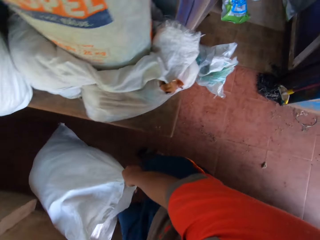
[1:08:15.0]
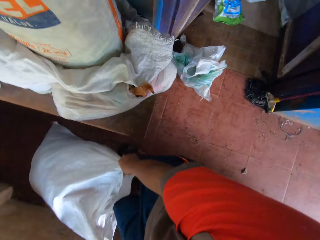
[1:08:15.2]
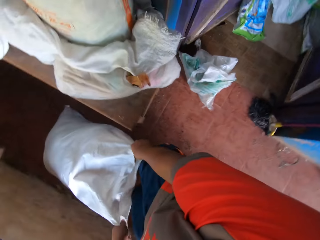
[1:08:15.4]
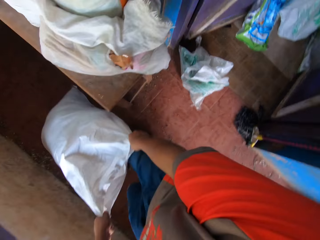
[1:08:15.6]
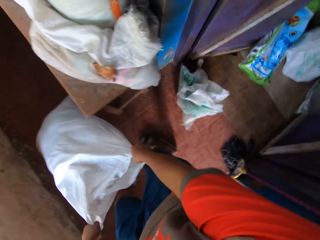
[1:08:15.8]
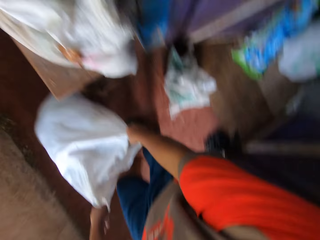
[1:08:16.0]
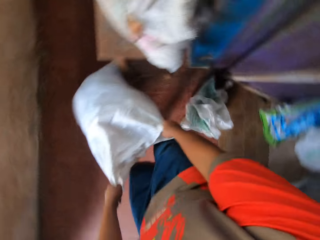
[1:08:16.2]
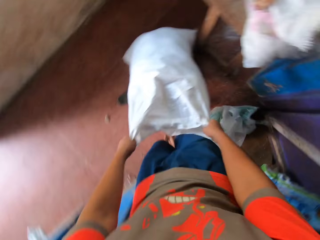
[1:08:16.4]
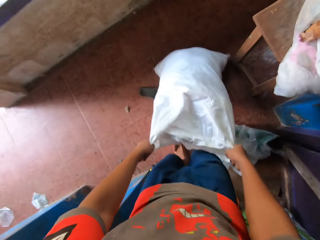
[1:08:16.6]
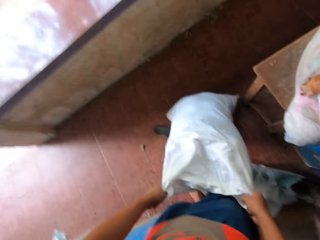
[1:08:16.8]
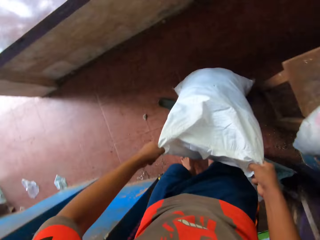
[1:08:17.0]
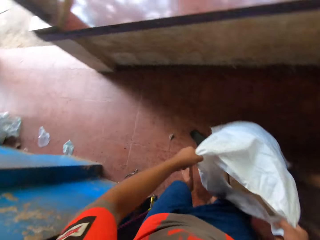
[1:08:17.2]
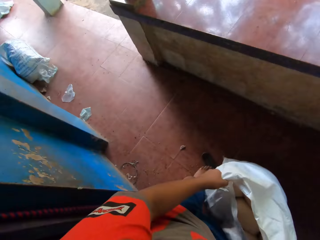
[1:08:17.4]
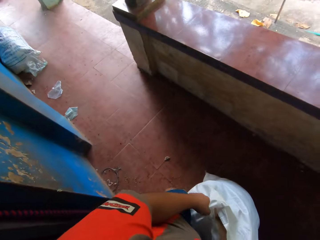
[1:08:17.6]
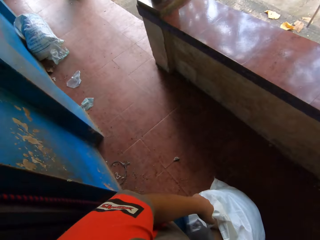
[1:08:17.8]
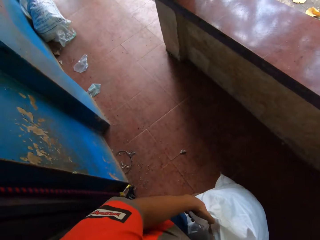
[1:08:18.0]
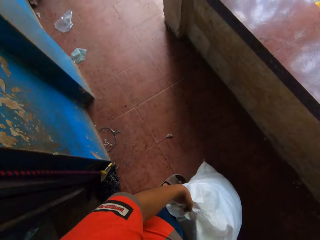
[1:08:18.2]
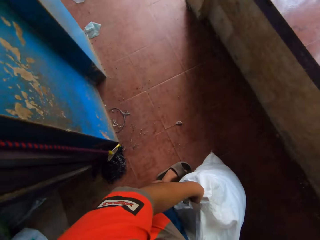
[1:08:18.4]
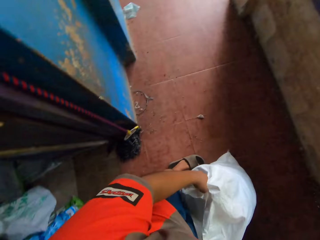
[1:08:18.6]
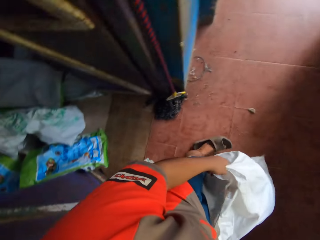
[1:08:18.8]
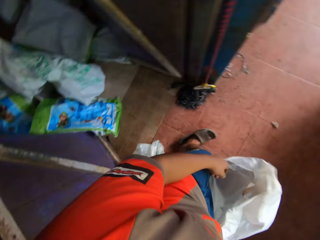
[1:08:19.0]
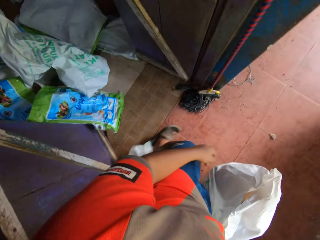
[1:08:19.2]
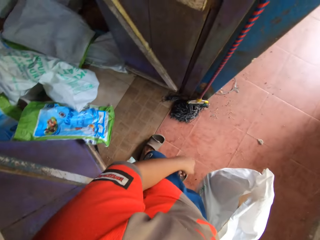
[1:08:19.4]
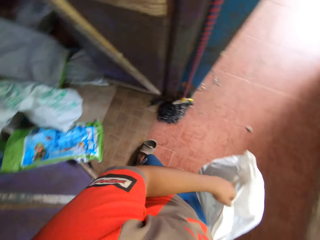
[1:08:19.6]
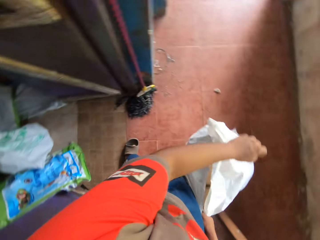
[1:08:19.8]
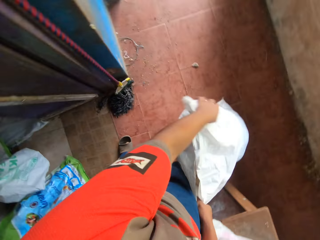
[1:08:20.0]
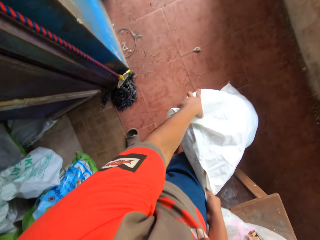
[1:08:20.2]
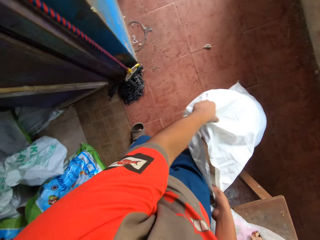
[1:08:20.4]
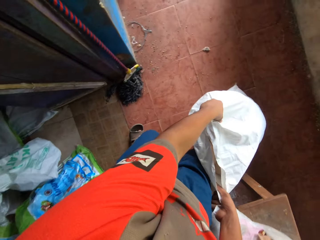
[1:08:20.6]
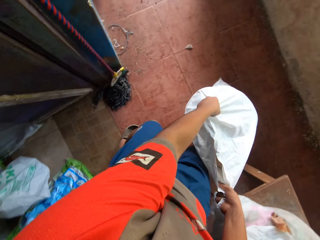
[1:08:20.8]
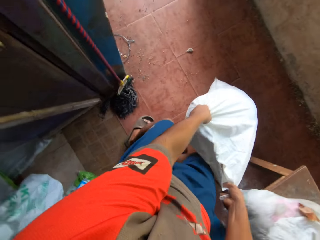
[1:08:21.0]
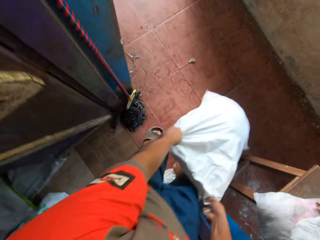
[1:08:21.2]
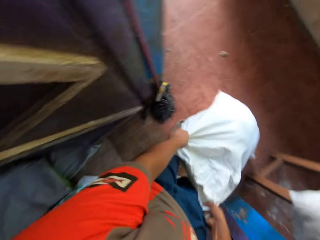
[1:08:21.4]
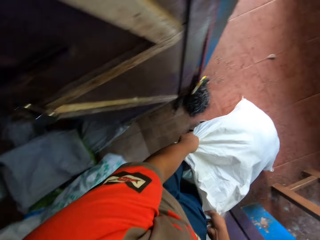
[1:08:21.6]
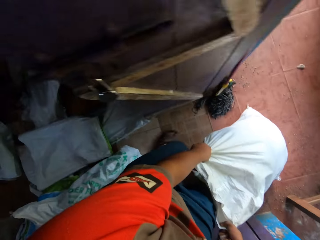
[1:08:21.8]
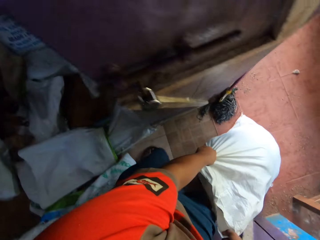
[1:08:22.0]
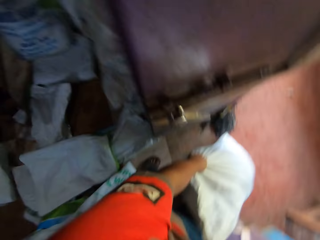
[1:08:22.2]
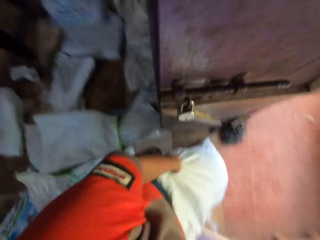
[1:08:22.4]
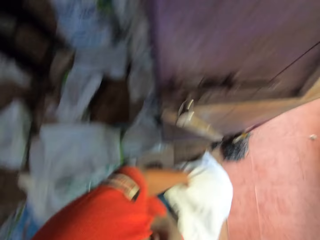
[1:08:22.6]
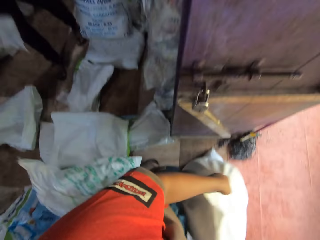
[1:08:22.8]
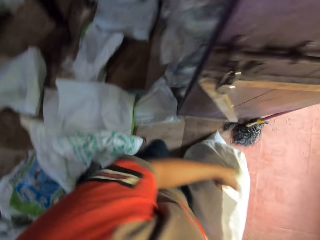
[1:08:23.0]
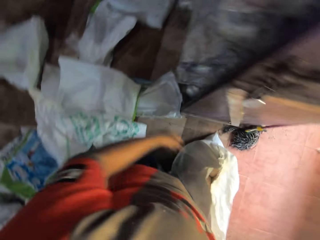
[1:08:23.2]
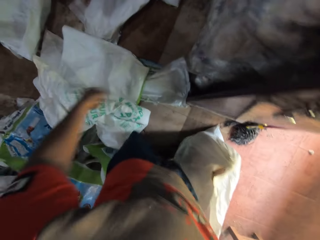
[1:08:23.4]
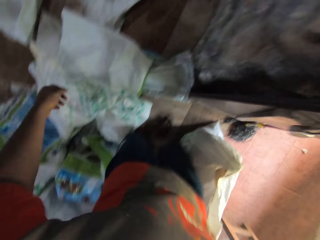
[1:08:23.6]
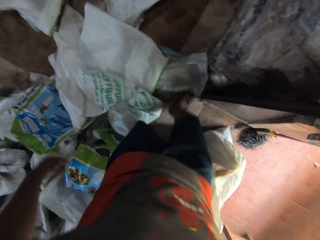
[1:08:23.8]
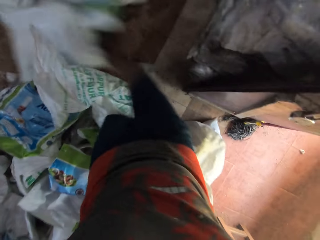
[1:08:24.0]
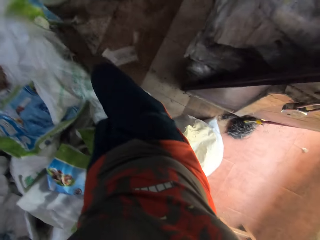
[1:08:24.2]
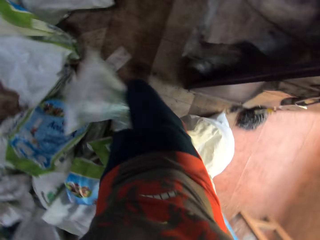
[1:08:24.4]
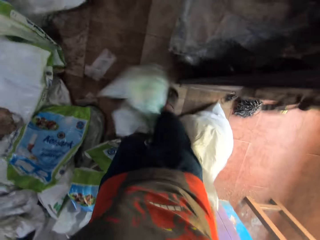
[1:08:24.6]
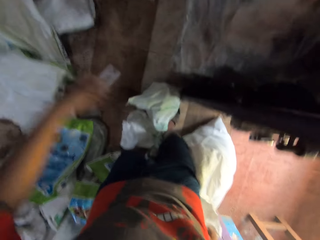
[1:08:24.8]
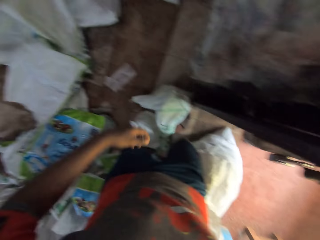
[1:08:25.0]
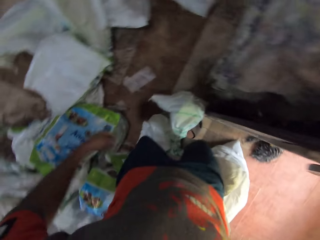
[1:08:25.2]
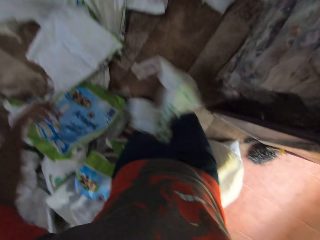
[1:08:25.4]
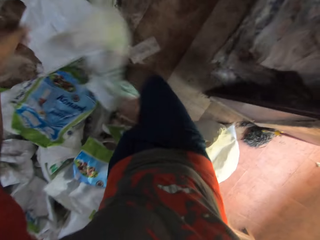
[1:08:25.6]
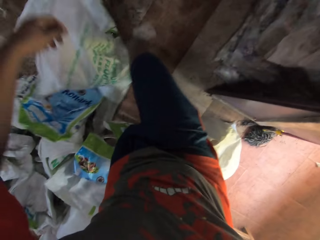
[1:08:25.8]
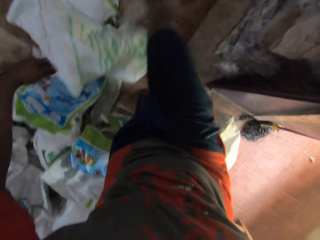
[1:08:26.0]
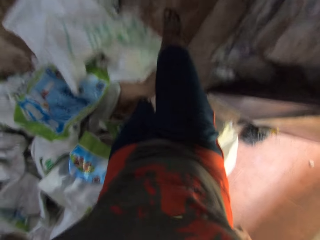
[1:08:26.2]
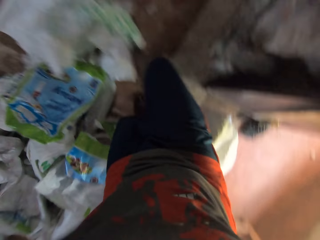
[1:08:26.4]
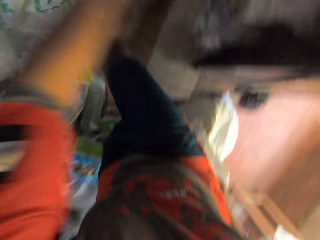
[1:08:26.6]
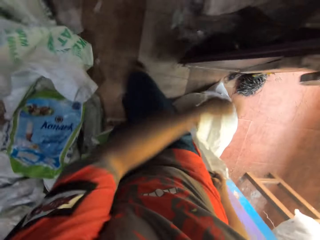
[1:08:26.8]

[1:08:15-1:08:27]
The camera wearer holds the bag with his left hand. He pulls the bag with both hands. A man picks a bag from the floor with his right hand. The camera wearer kicks some bags on the floor with his right leg.

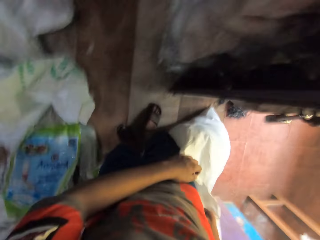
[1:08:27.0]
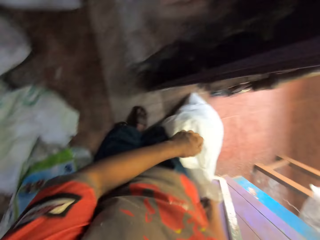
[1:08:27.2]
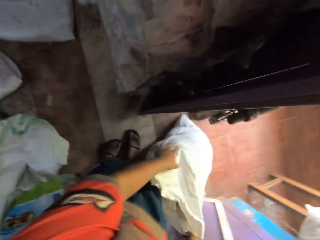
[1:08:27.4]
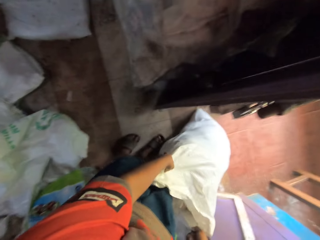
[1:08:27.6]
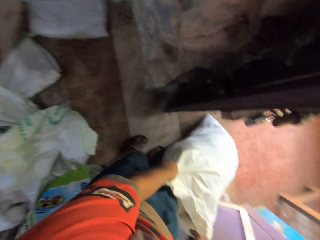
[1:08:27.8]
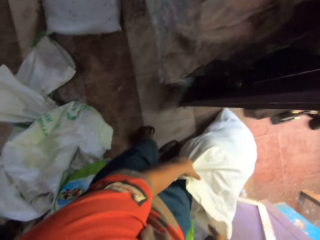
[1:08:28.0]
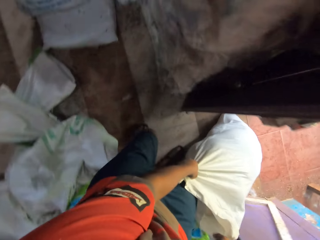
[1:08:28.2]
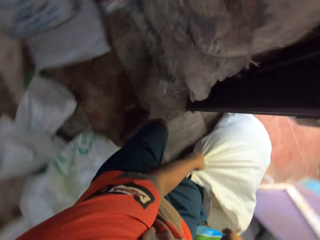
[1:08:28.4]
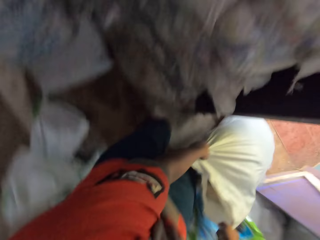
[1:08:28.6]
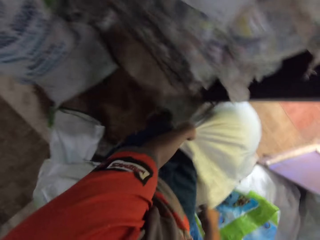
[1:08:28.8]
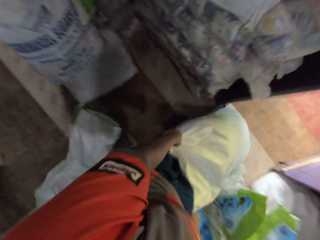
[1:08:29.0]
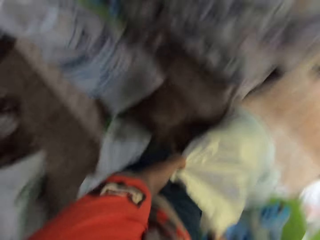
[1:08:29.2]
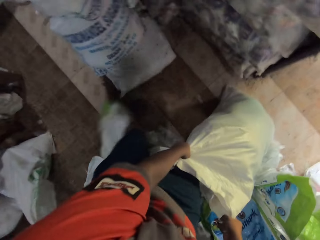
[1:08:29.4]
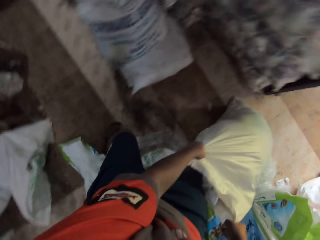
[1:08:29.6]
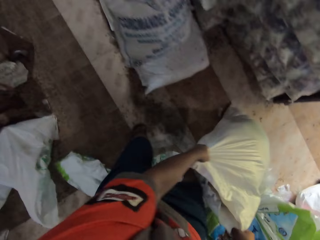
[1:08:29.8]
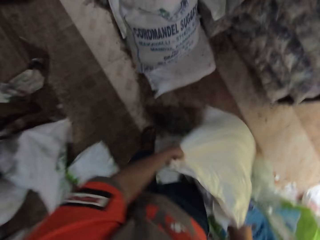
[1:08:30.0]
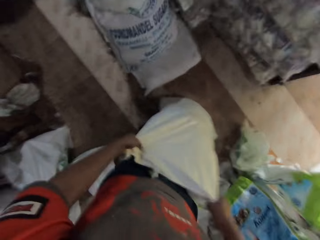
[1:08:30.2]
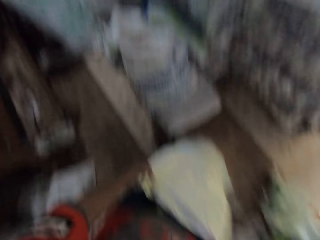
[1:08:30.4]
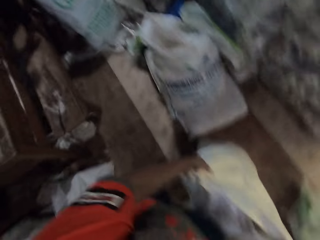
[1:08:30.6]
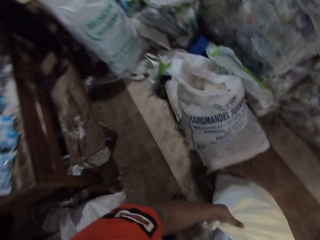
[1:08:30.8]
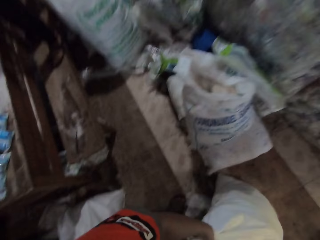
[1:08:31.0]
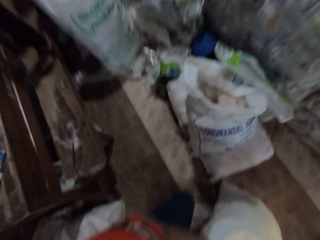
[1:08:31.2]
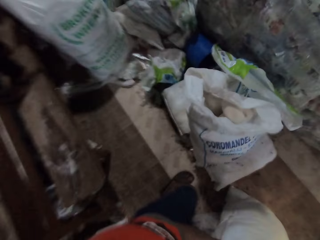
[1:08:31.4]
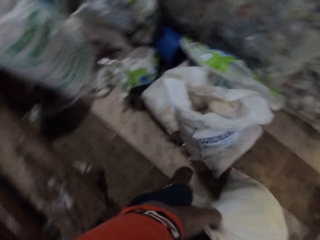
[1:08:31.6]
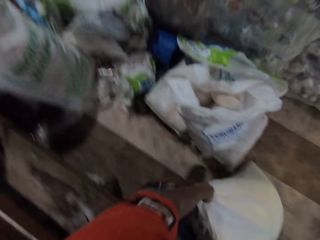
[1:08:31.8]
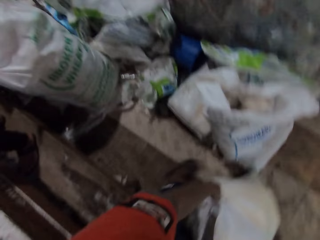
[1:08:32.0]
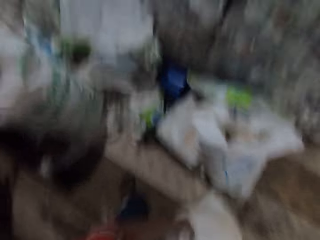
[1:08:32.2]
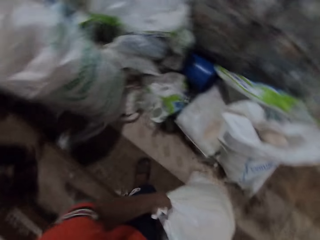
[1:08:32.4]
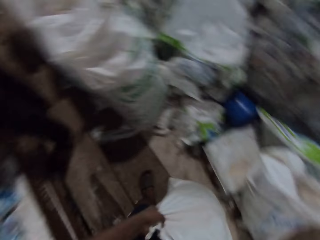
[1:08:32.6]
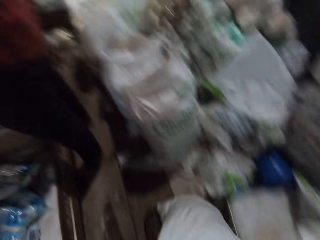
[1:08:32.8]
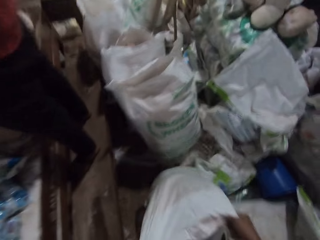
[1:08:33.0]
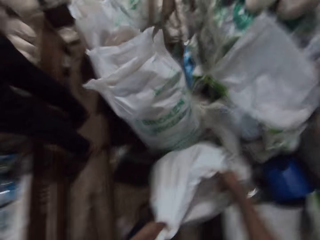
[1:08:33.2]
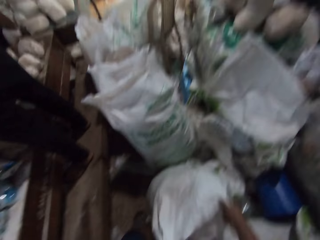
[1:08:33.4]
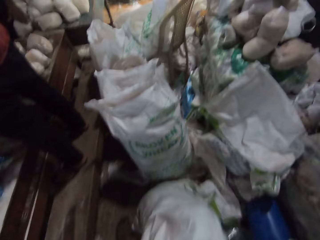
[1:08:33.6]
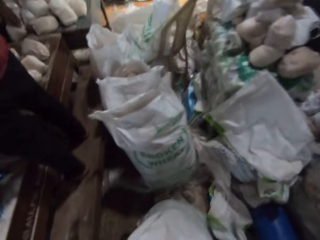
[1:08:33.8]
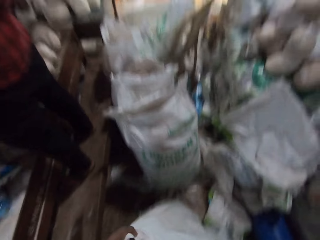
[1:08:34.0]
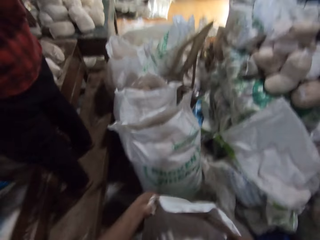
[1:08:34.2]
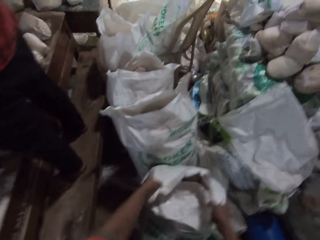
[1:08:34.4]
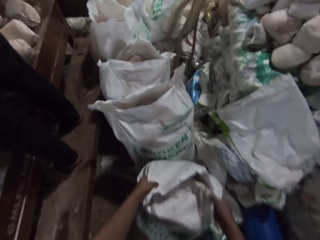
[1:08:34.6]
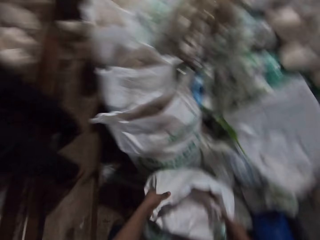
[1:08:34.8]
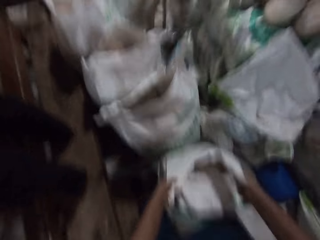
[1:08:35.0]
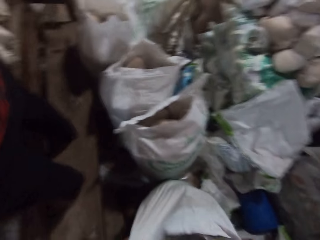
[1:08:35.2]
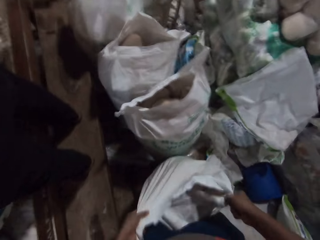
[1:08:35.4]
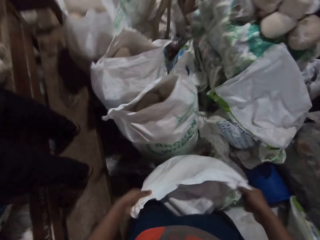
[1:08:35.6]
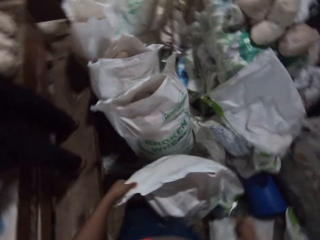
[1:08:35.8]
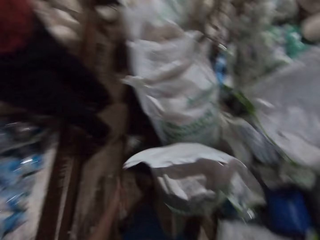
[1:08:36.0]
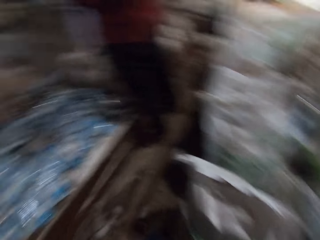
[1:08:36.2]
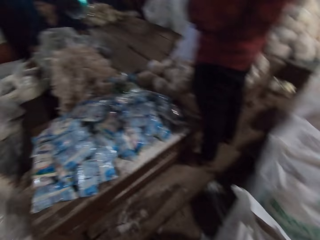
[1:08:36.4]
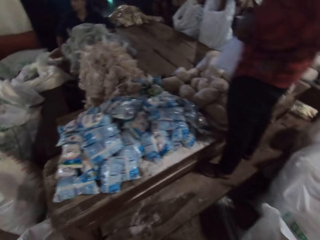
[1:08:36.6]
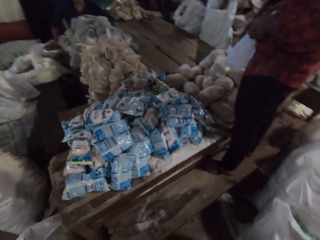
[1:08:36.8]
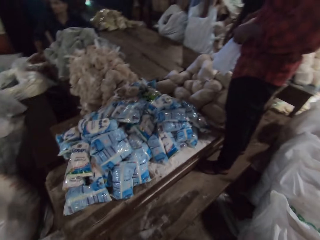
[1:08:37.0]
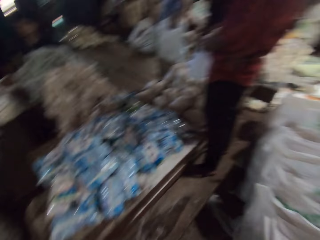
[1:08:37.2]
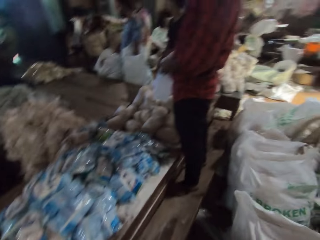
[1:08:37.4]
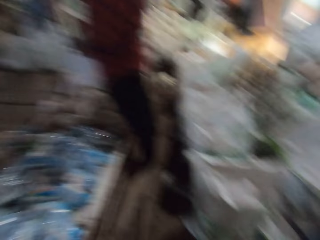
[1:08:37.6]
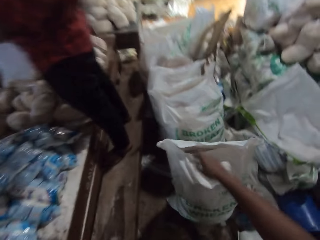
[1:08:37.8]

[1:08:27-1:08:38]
The camera wearer holds a sack bag with his left hand. He drags the sack bag on the floor with both hands. He leans the sack bag on a bag on the floor with both hands. He looks around the shop.
